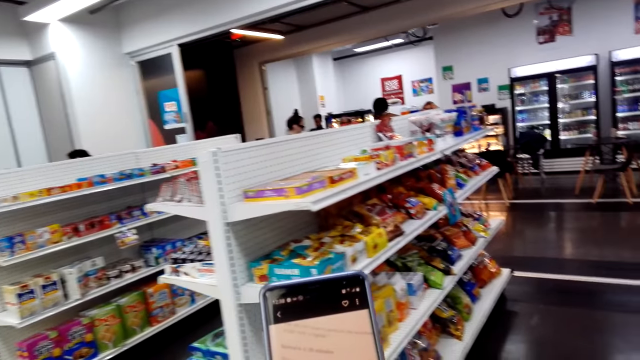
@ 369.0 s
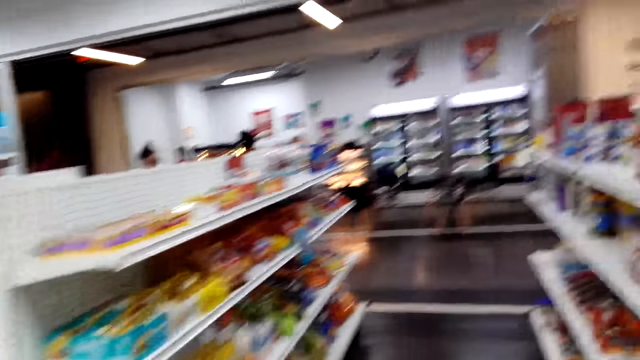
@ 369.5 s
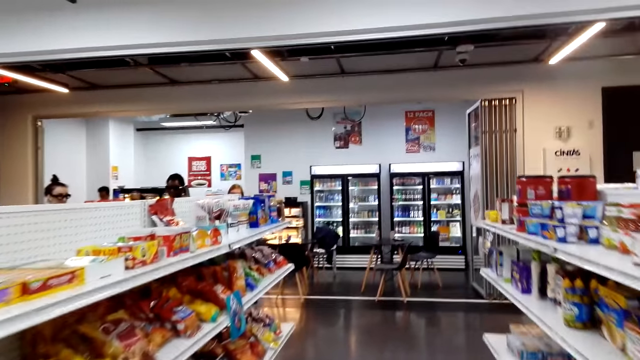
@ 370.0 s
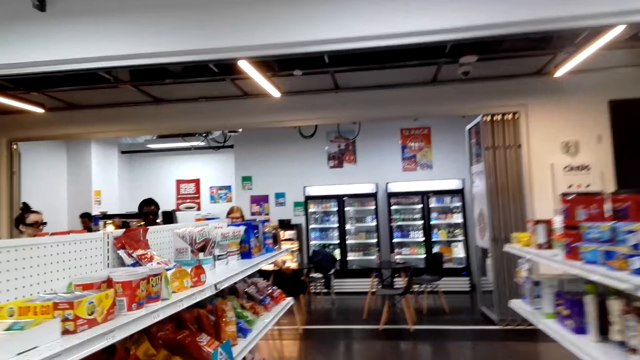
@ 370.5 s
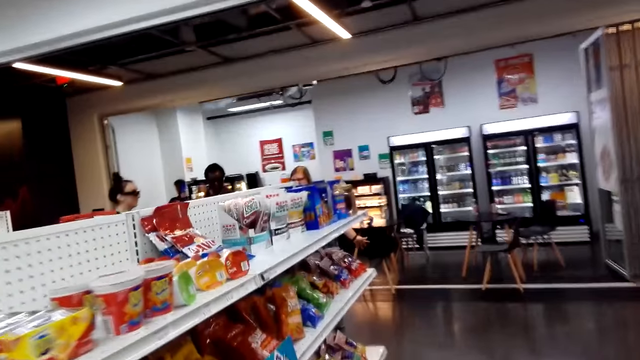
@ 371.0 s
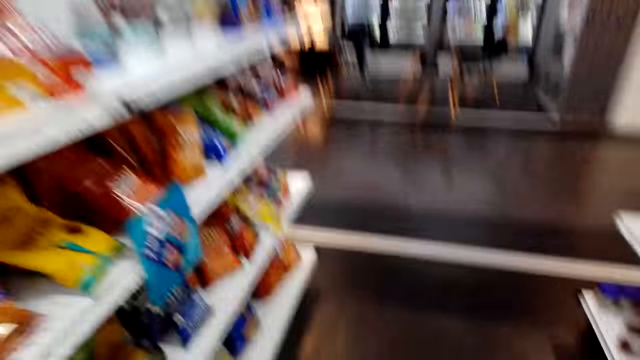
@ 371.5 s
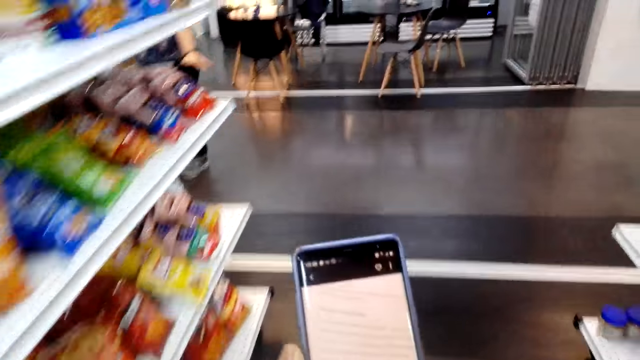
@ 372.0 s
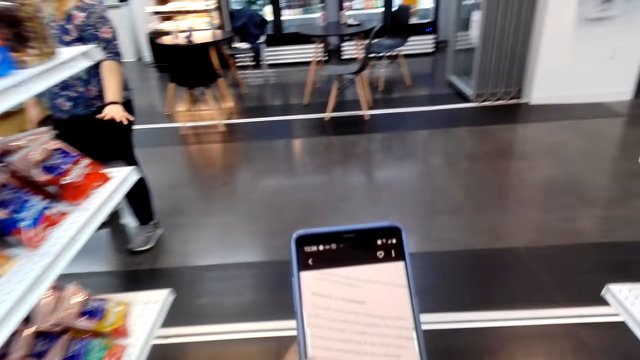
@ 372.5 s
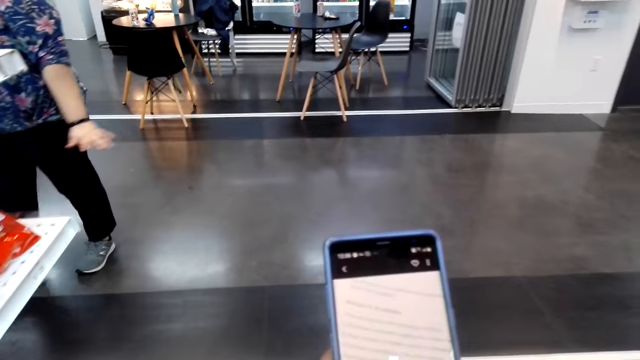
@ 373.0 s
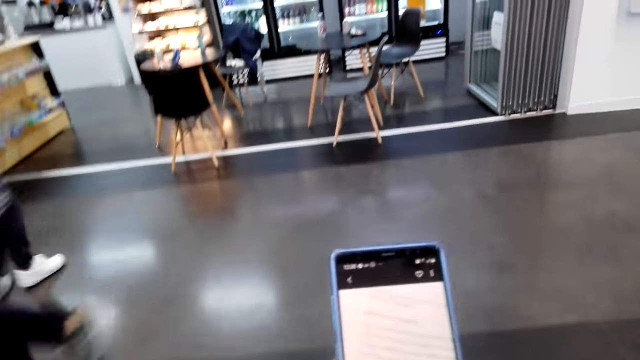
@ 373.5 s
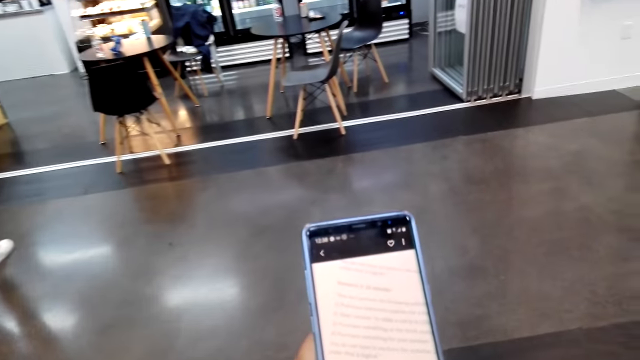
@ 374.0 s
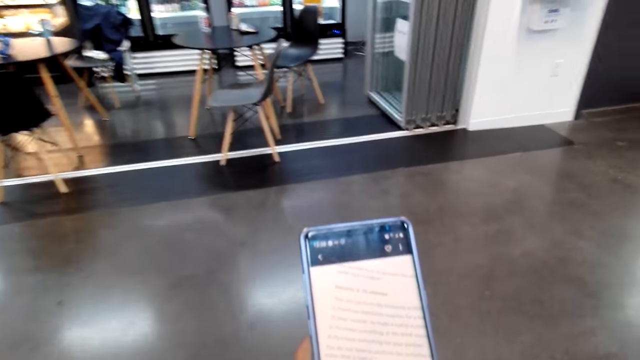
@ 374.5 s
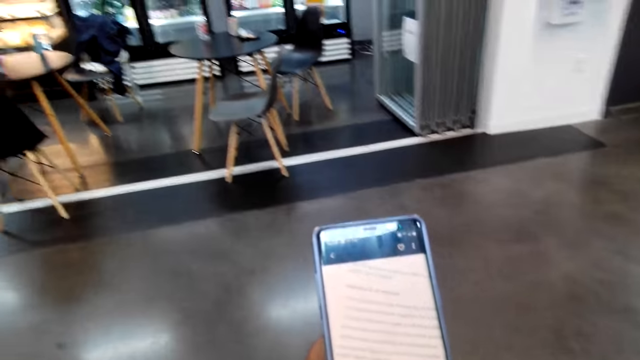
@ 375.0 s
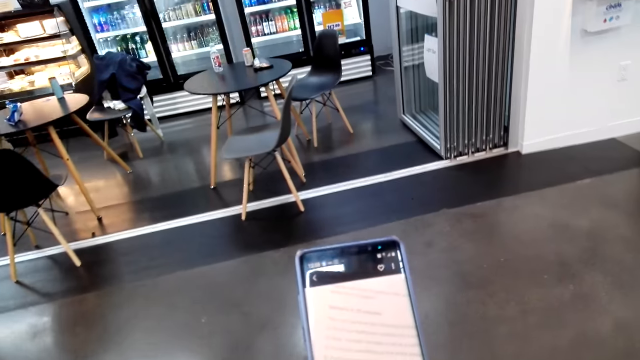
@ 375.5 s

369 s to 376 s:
The camera wearer walks in the supermarket.

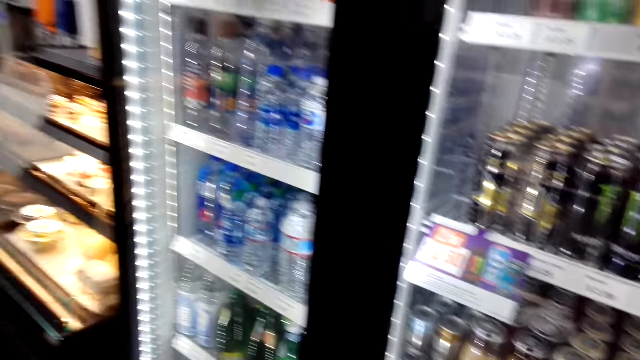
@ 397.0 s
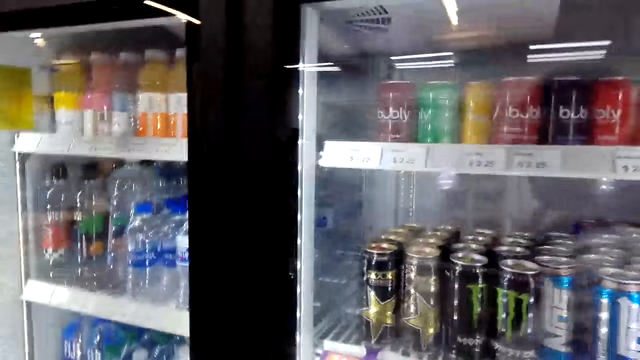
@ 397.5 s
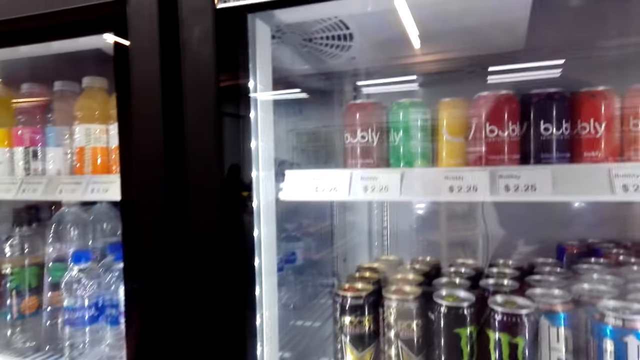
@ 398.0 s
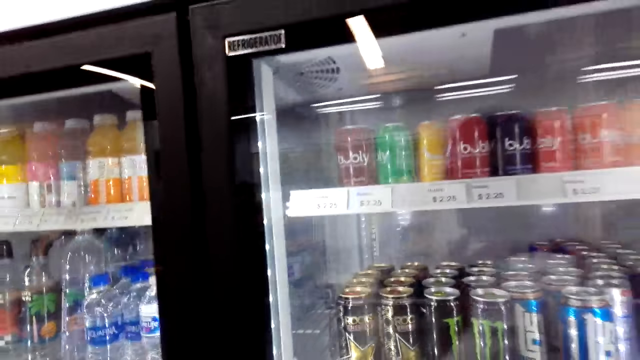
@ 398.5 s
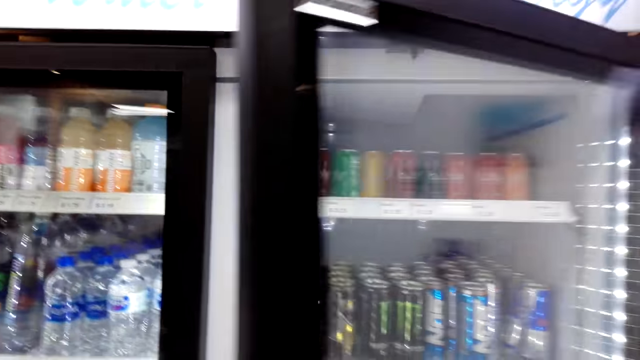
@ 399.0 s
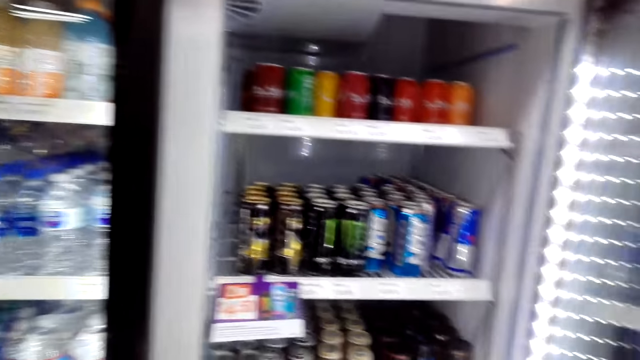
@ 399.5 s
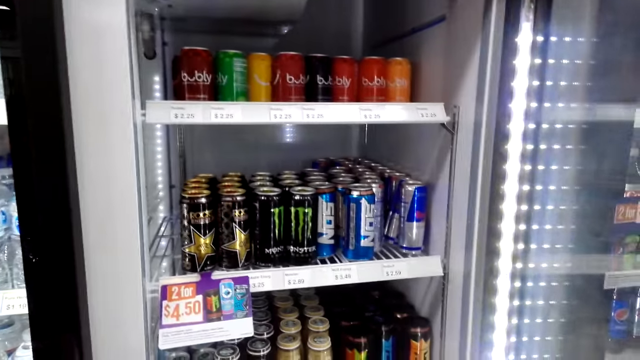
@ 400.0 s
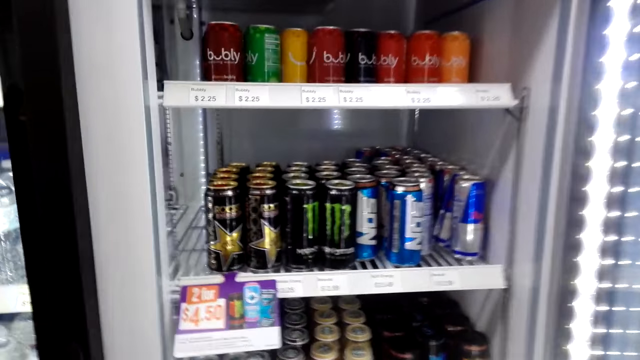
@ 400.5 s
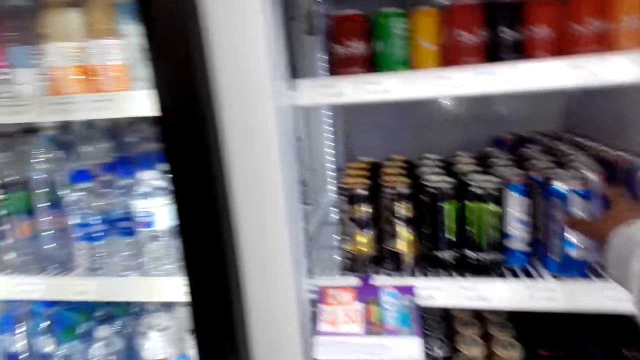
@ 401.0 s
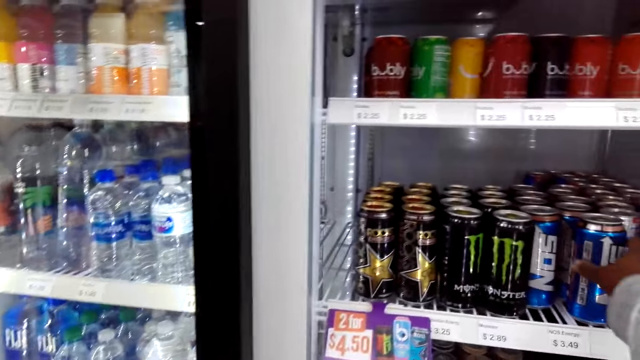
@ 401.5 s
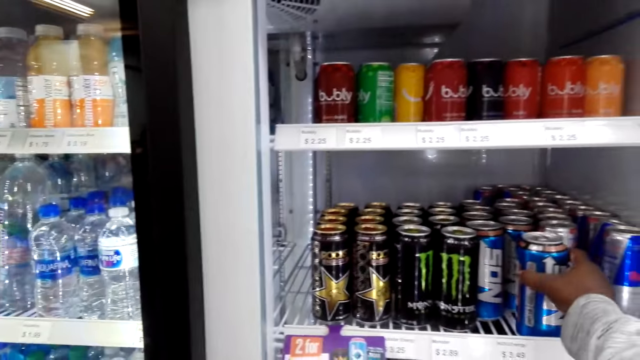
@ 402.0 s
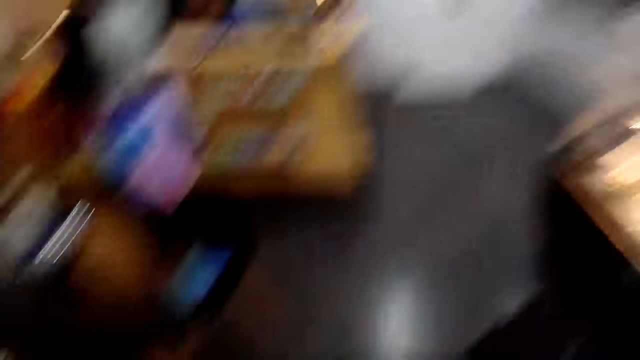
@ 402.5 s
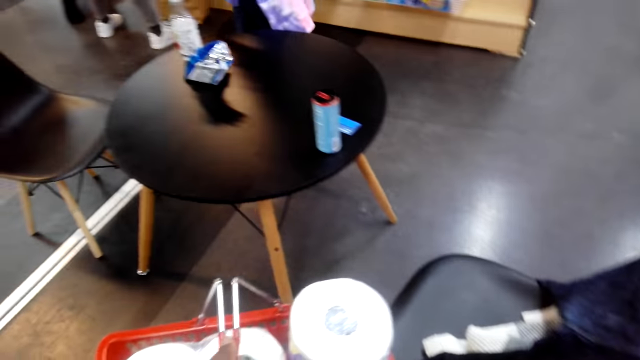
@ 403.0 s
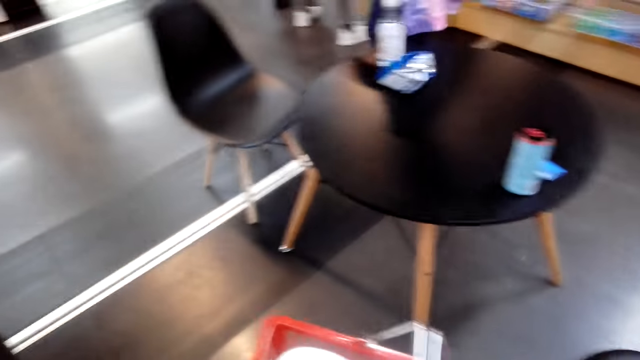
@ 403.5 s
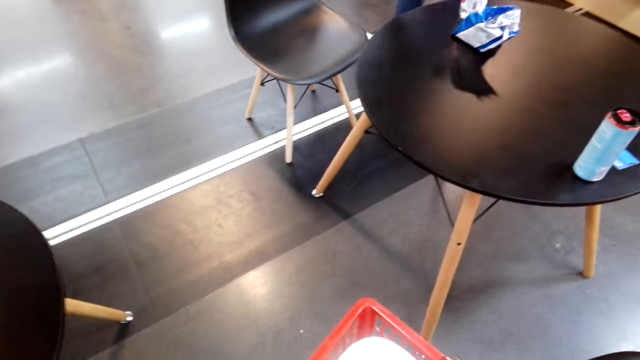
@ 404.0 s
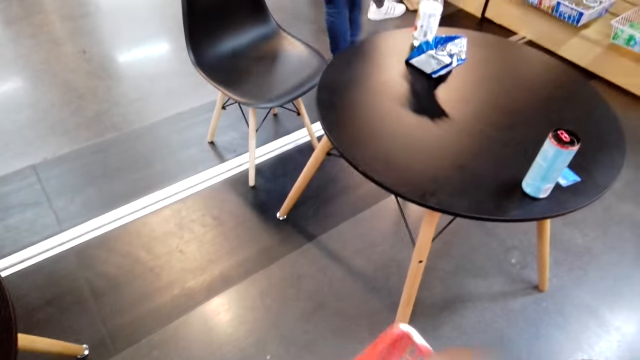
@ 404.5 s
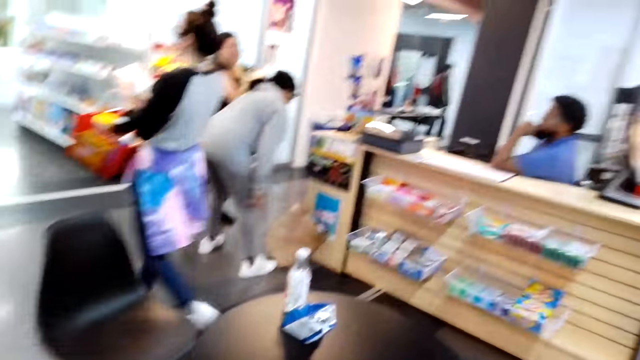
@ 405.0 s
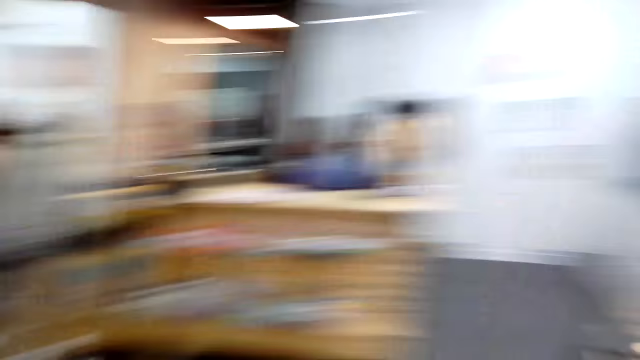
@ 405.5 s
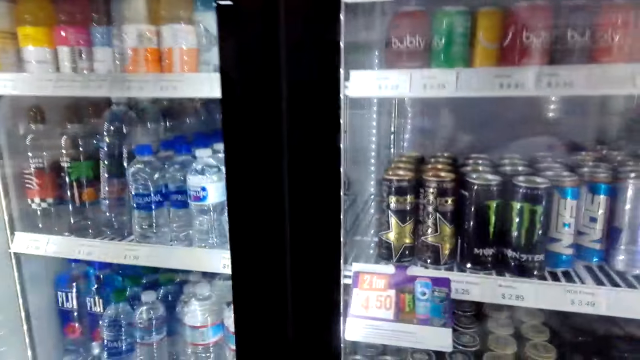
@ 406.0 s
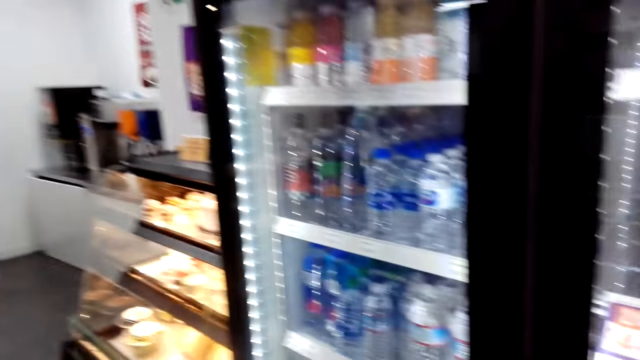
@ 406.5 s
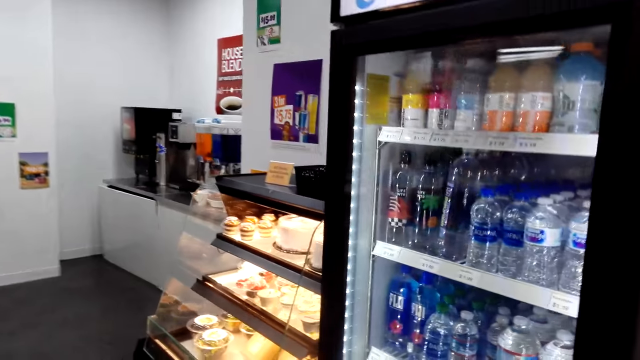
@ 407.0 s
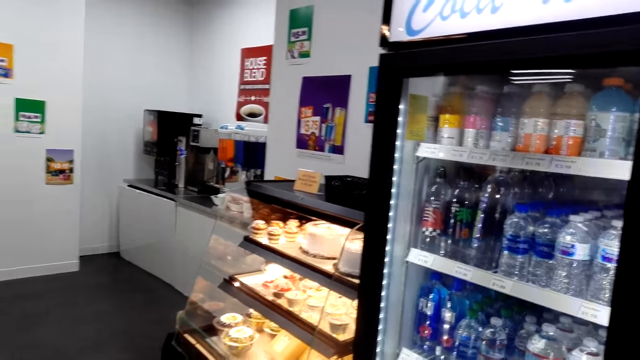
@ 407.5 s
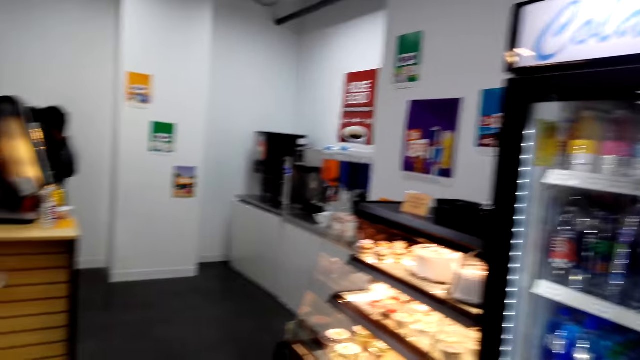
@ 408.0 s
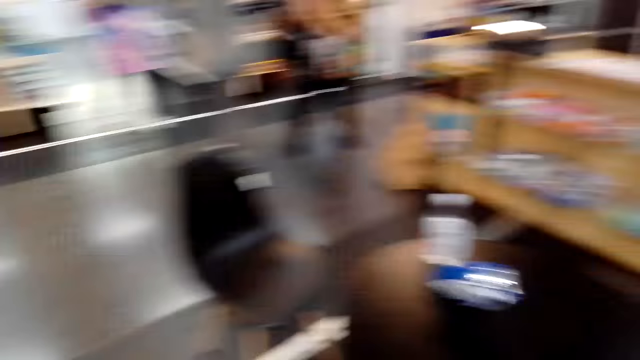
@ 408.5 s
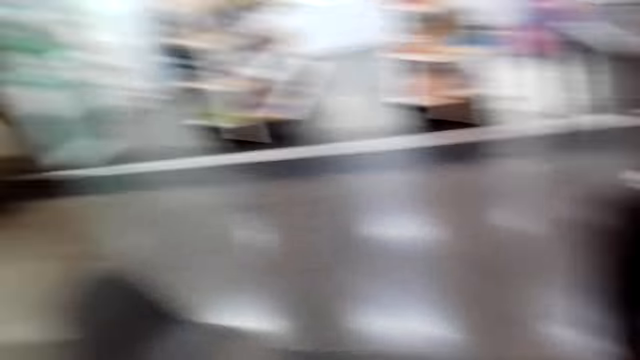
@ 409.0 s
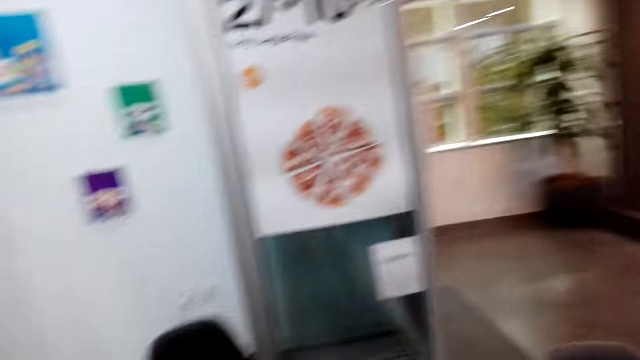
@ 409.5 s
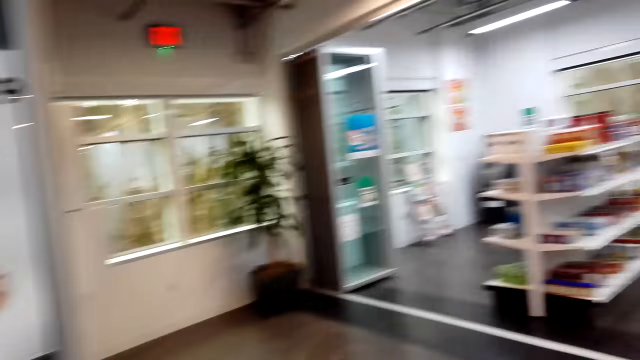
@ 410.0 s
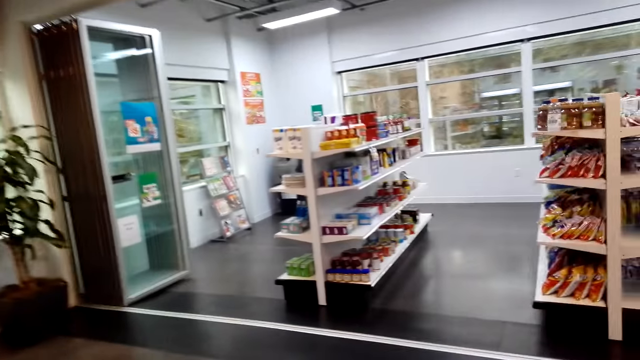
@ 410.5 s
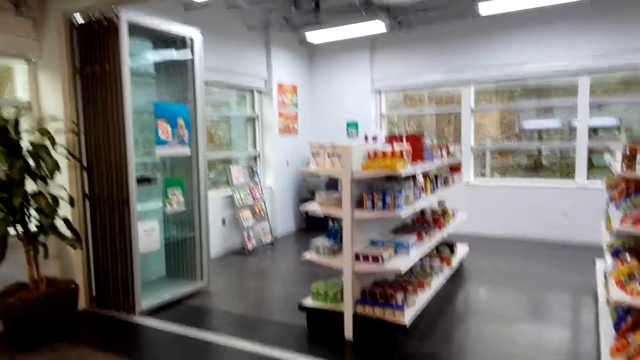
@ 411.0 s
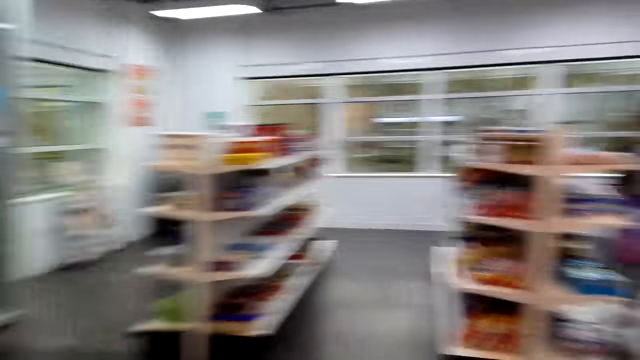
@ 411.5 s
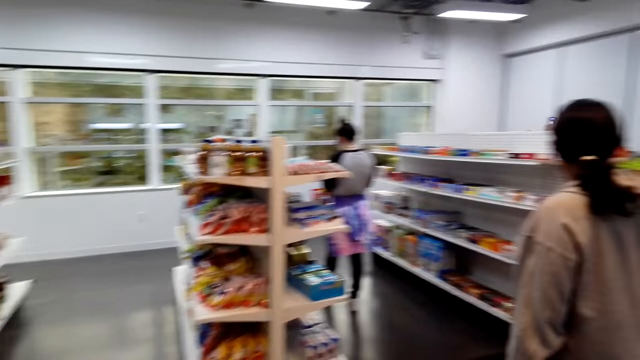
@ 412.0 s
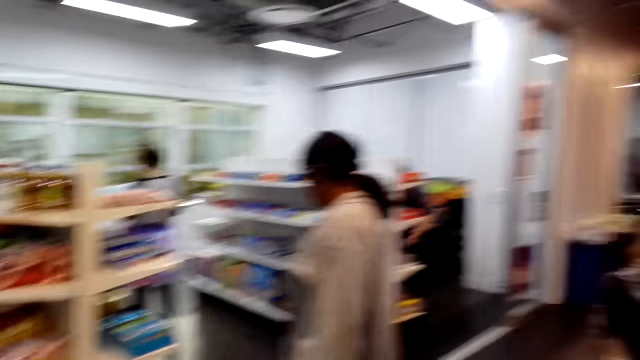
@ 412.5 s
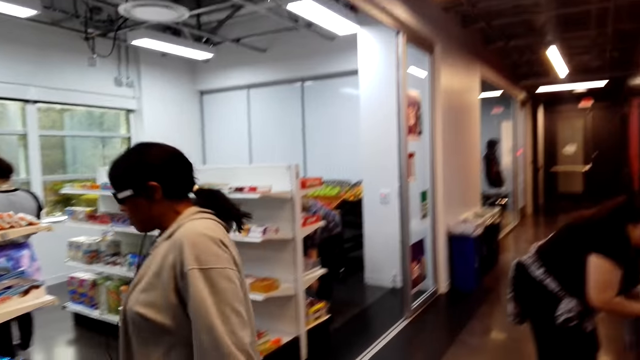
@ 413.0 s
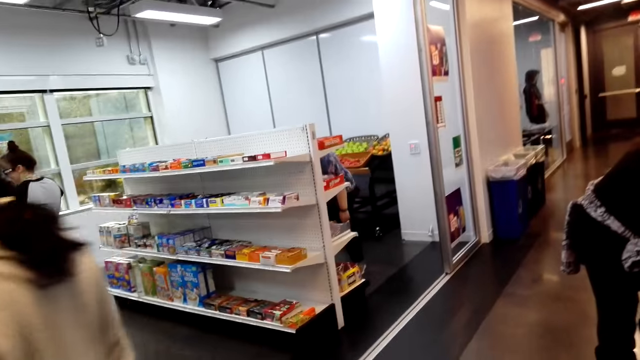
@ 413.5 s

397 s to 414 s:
The camera wearer opens the fridge. They take the energy drink from the fridge. They look around. They walk in the supermarket.
